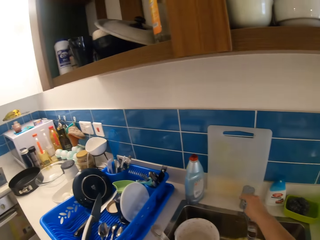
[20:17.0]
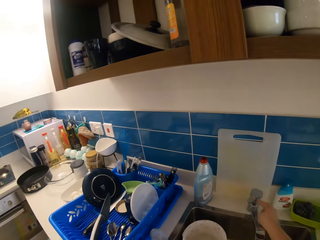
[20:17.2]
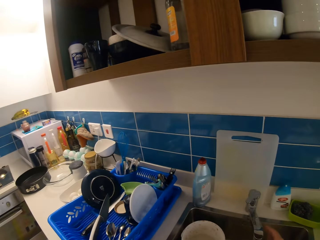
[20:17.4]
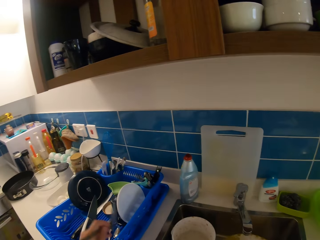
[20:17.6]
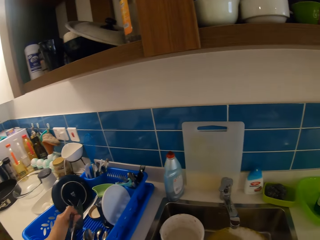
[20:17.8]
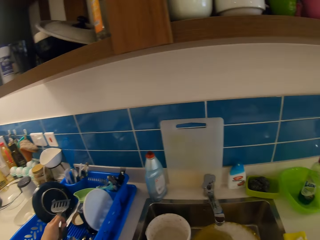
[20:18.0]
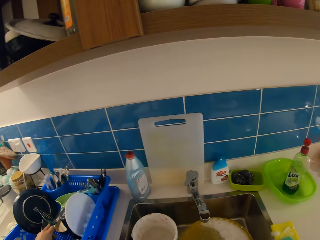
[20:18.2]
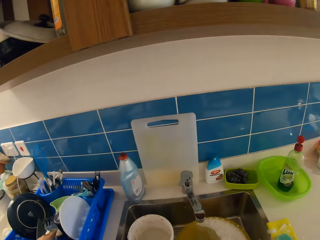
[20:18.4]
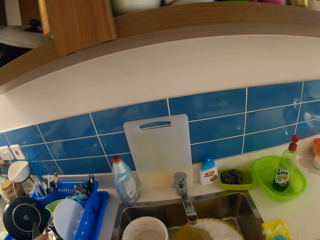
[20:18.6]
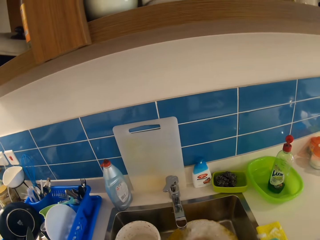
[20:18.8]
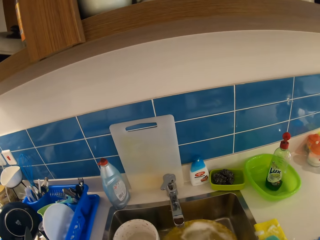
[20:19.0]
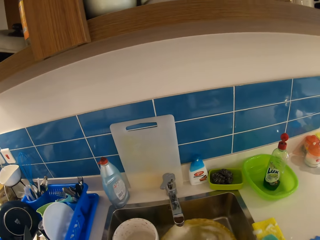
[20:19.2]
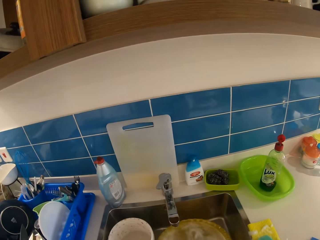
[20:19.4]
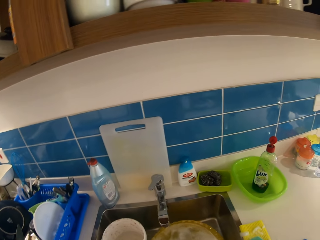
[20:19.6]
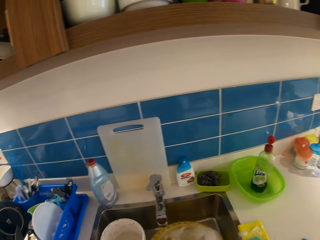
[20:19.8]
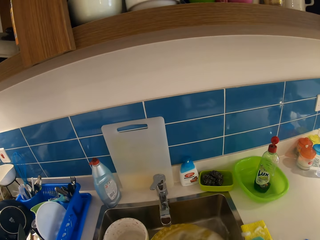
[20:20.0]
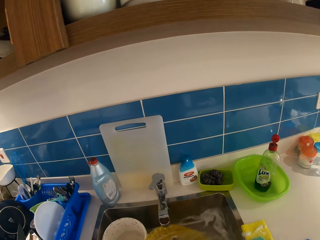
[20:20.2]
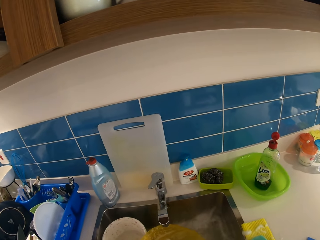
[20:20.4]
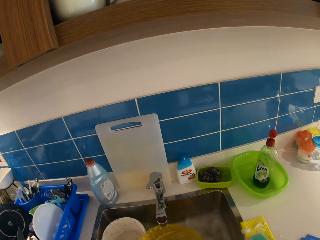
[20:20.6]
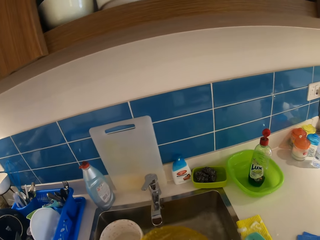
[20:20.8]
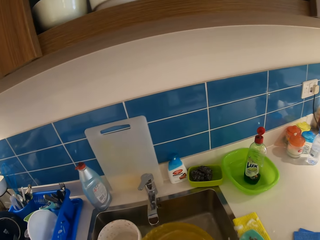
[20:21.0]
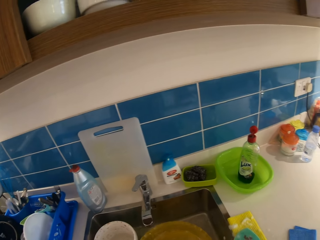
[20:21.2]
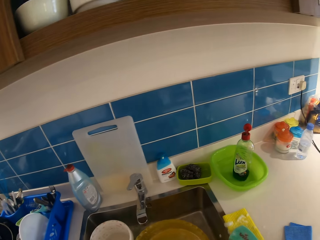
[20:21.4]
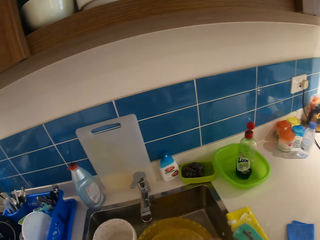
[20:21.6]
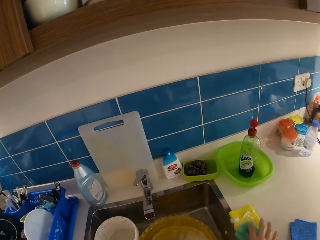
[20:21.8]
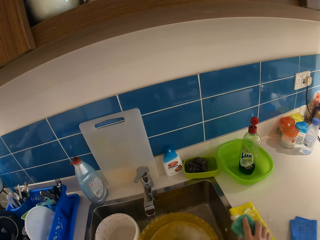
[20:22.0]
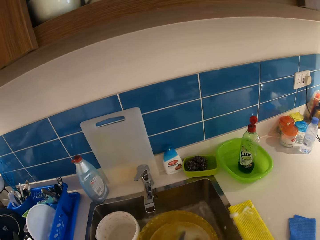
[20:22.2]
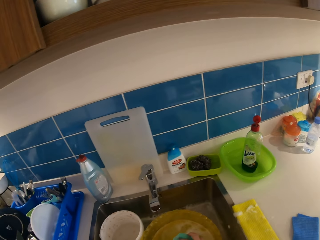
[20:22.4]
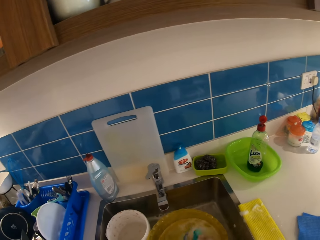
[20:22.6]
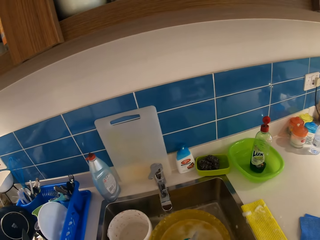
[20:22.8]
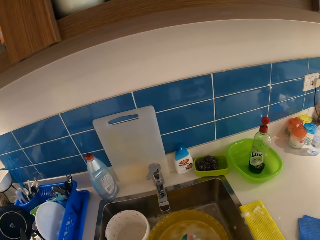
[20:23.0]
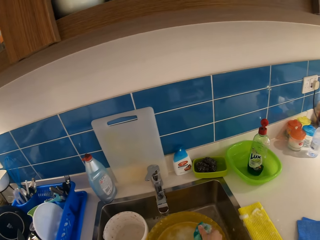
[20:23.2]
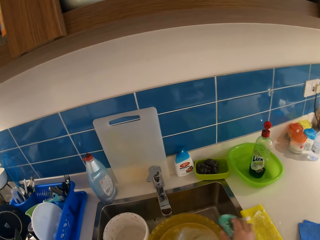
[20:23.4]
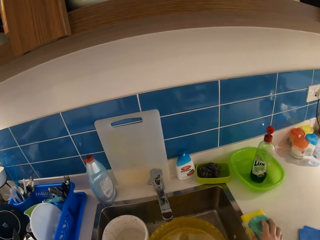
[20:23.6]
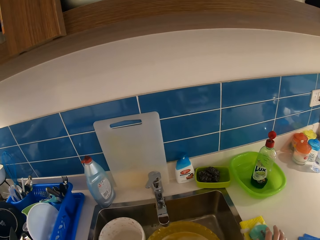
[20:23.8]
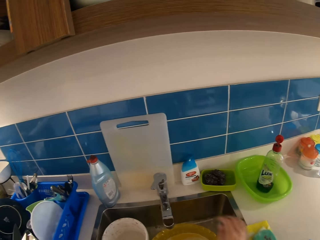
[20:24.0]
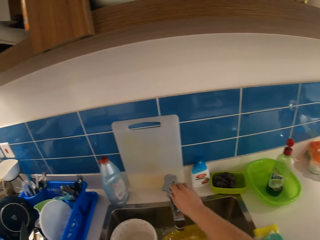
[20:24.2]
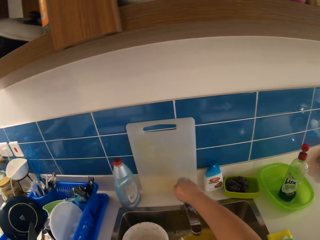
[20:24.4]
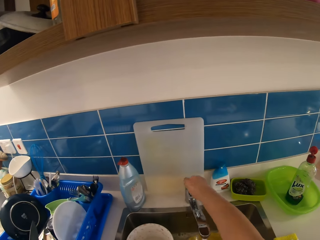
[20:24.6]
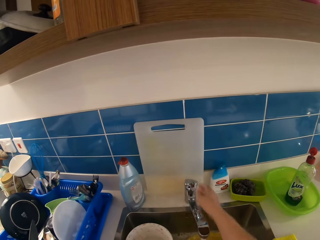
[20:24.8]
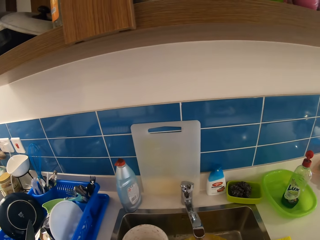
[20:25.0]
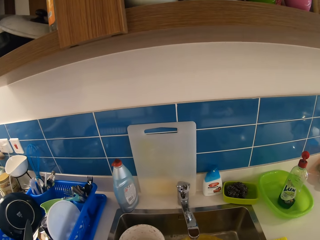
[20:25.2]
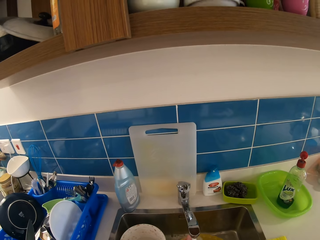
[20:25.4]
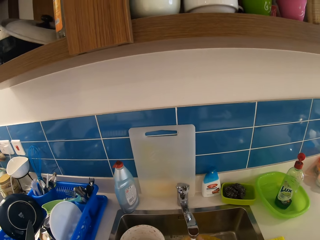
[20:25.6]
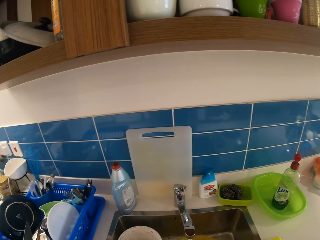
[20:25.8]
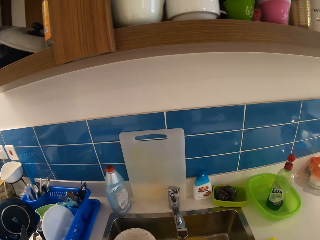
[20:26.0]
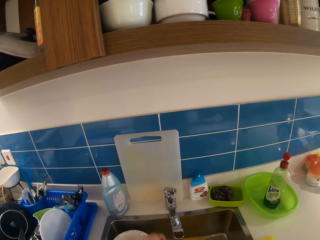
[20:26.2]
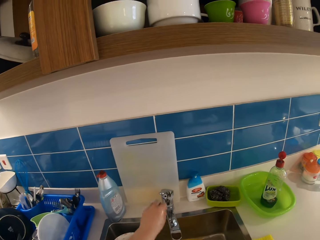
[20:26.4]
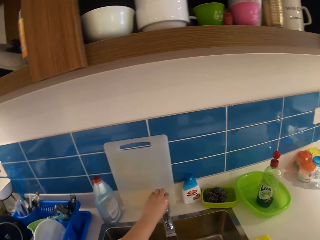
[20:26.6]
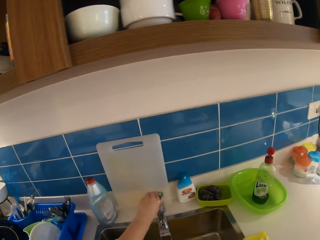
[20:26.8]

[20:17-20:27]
The camera wearer turns off the tap with her right hand. She drops the spatula on the plastic rack with her left hand. She pours the water in the bowl into the sink with her right hand. She picks up the scouring pad. She puts the scouring pad on the surface. She turns on the tap with her right hand.

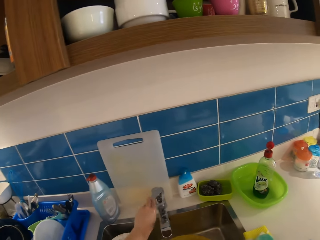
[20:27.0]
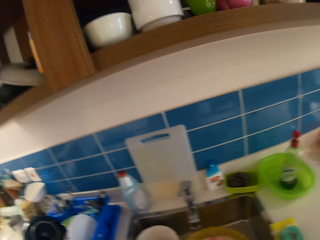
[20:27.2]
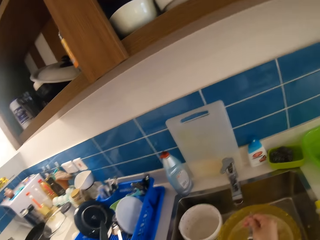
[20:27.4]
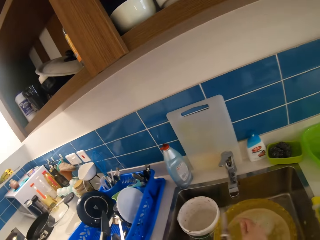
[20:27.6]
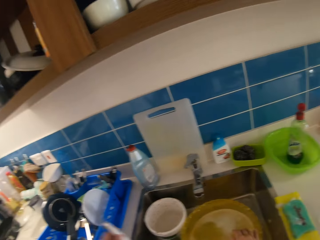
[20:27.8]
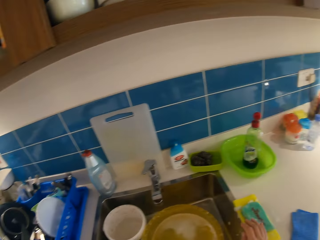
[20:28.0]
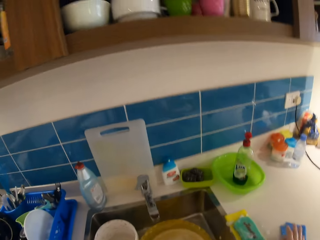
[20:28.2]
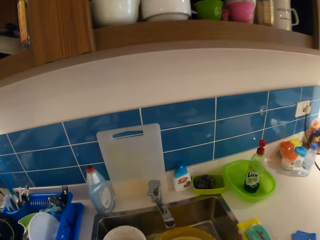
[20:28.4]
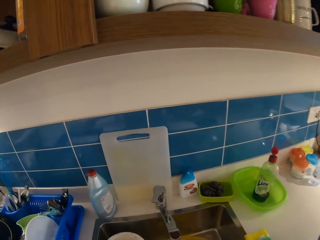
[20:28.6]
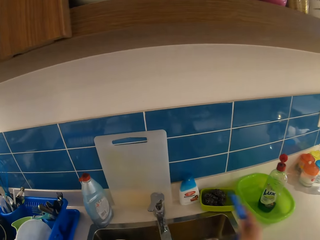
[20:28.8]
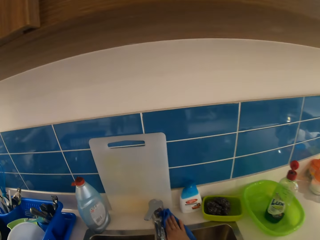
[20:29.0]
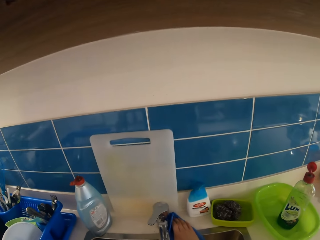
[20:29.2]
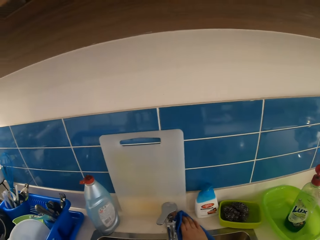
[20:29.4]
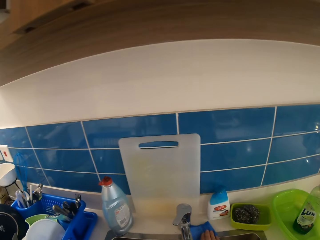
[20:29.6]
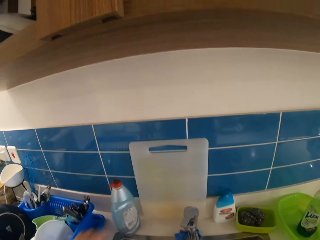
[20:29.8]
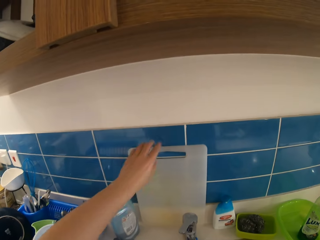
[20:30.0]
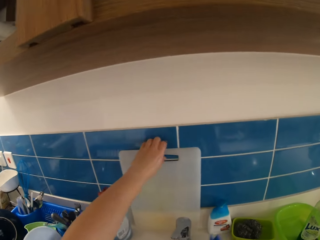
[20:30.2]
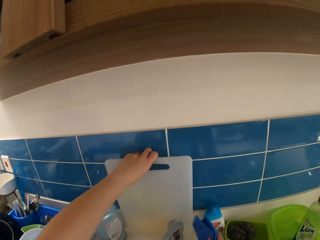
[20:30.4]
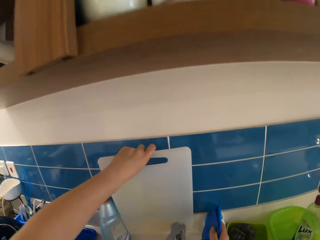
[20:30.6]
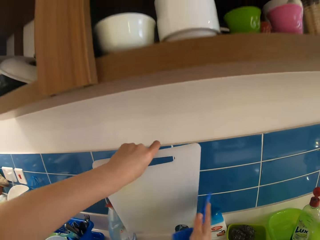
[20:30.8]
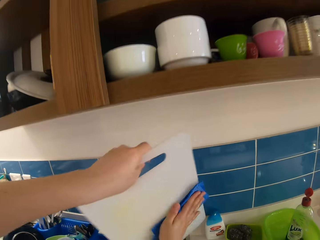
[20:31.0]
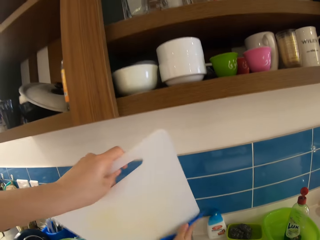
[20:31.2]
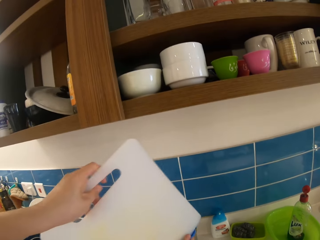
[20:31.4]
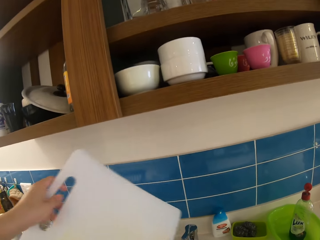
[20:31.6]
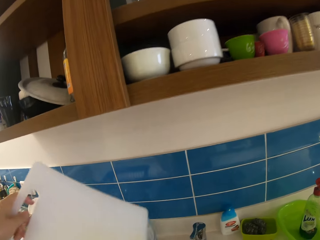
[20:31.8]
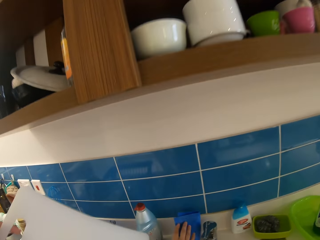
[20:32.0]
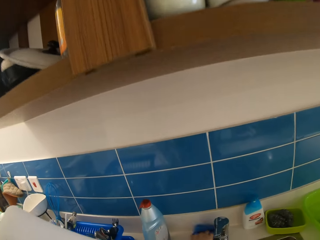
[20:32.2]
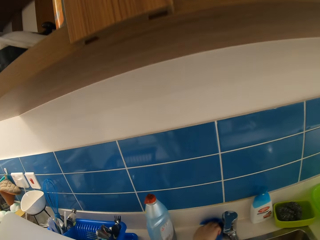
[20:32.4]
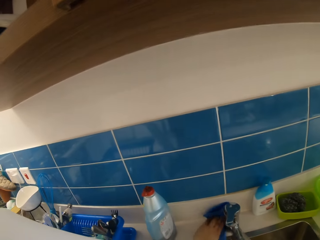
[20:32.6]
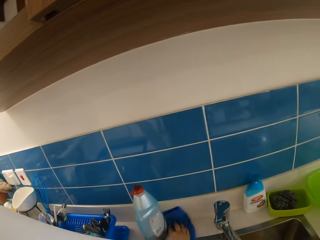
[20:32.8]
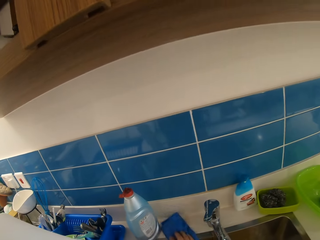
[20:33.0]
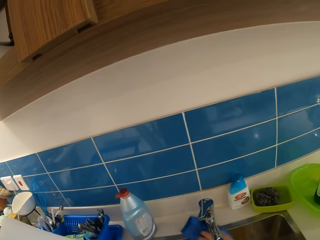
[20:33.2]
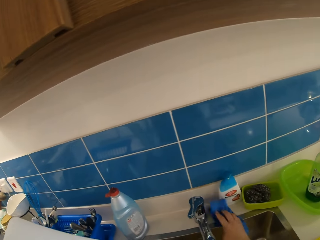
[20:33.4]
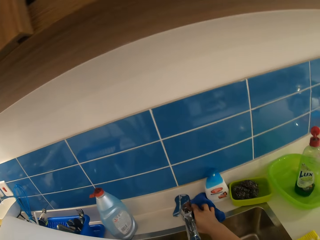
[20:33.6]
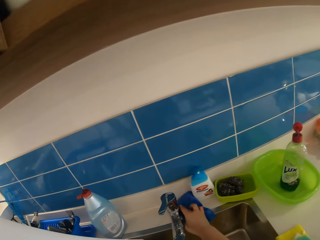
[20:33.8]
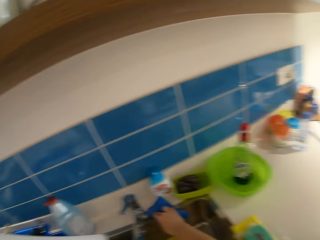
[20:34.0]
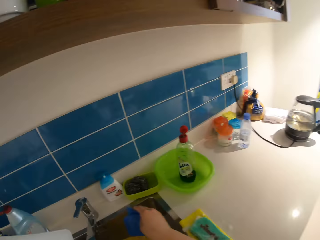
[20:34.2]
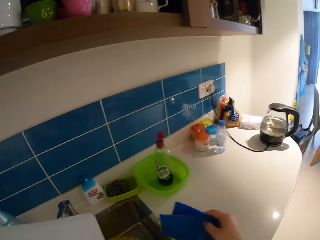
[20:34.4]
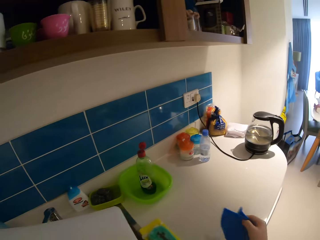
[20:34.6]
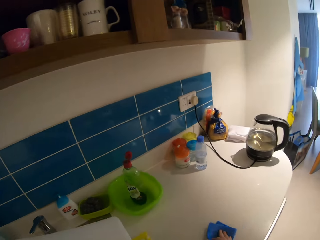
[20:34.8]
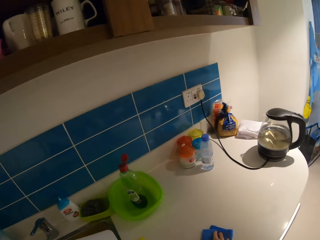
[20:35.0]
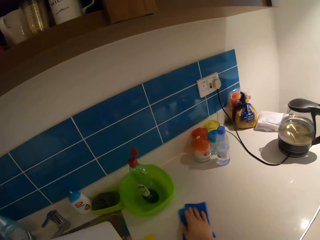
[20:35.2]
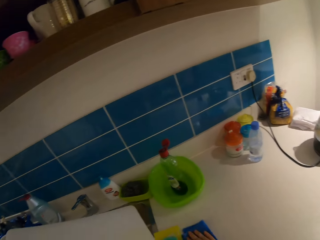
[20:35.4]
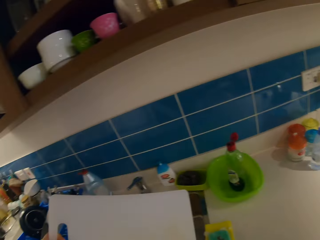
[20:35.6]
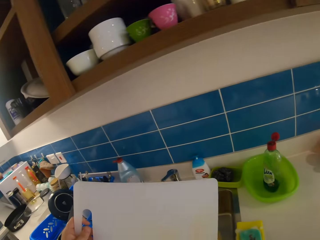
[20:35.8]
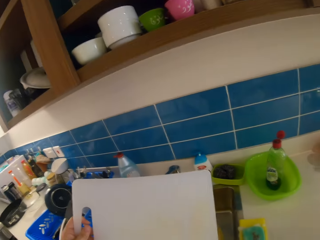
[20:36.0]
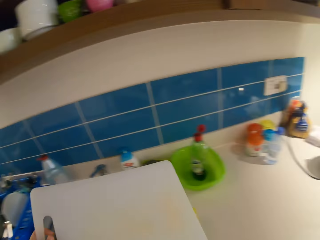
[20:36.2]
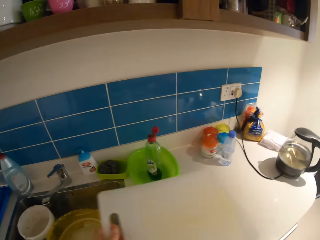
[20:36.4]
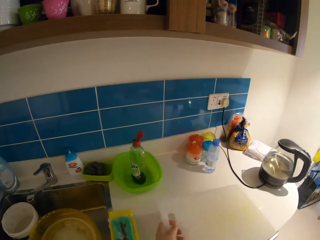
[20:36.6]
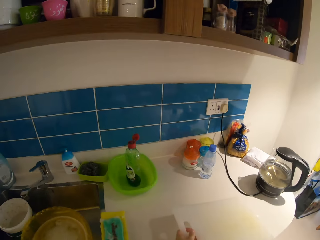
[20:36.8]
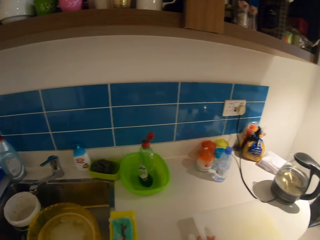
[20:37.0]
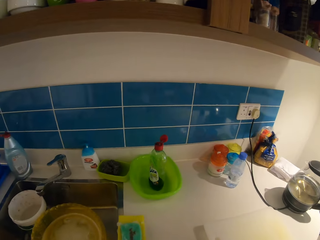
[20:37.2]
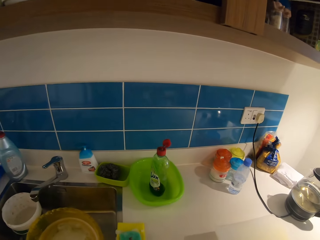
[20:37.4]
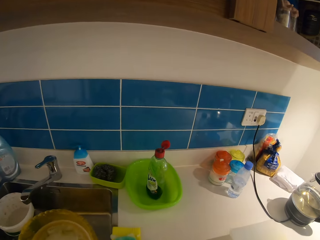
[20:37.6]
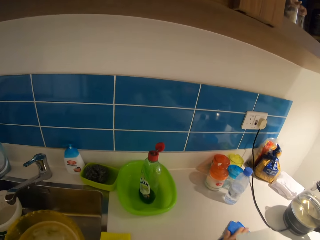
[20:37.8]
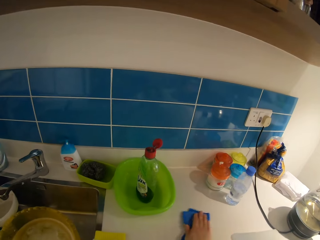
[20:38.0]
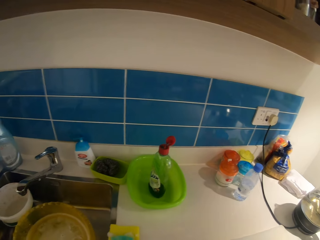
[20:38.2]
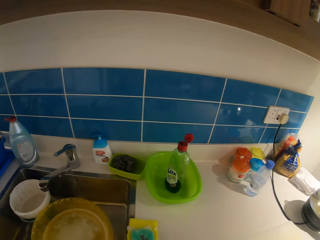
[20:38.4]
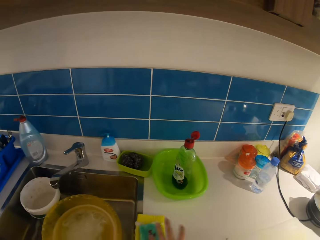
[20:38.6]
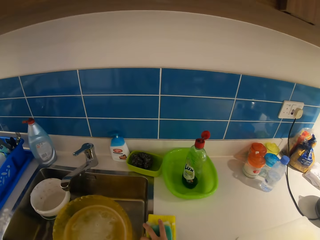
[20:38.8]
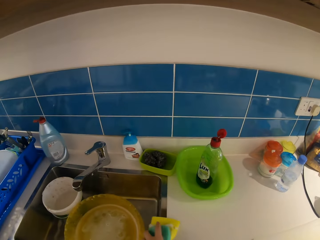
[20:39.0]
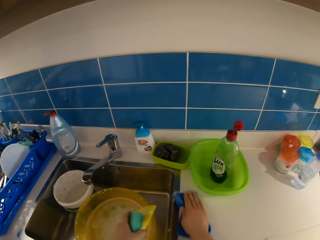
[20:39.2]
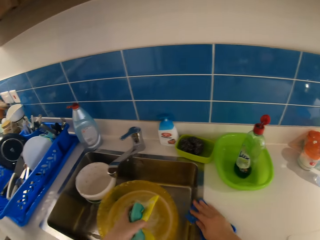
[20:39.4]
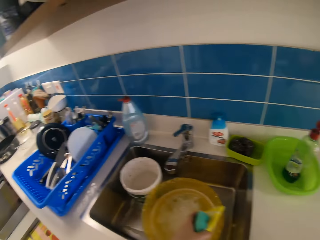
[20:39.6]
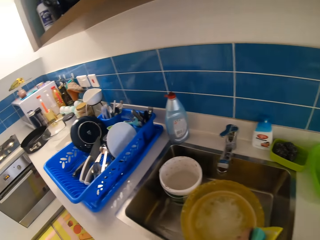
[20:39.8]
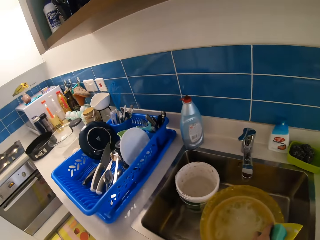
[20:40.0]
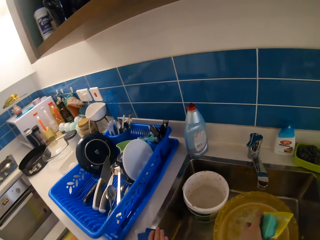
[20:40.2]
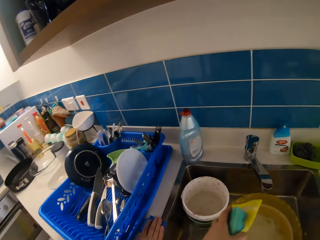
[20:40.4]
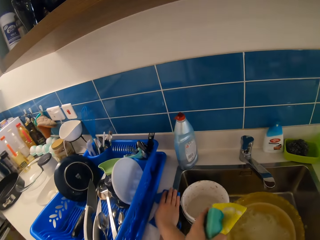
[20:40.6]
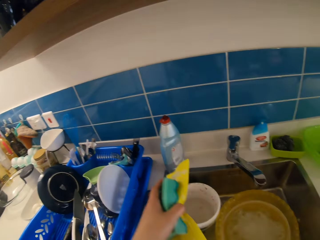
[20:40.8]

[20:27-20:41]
The camera wearer turns off the tap with her left hand. She puts something on the utensils rack. She picks up a scouring pad. She cleans the counter with a napkin in her right hand. She takes a chopping board from the top of the sink with her left hand. She cleans the chopping board with the napkin in her right hand. She cleans the counter with the napkin in her right hand. She wipes the surface. She drops the chopping board on the counter with her left hand. She wipes the surface. She raises the sponge from the counter with her left hand.
